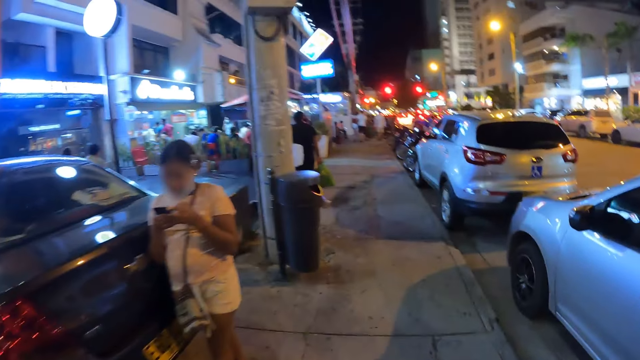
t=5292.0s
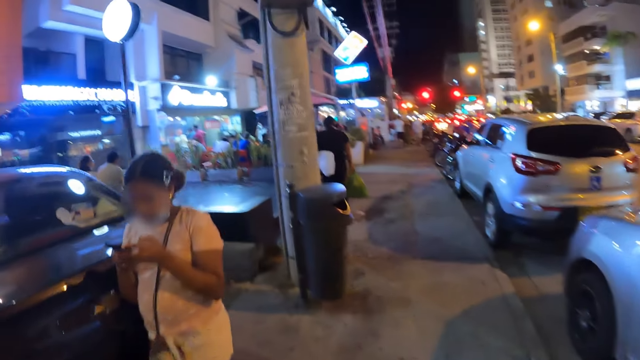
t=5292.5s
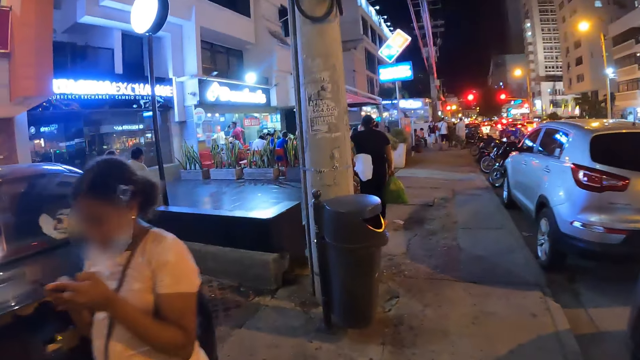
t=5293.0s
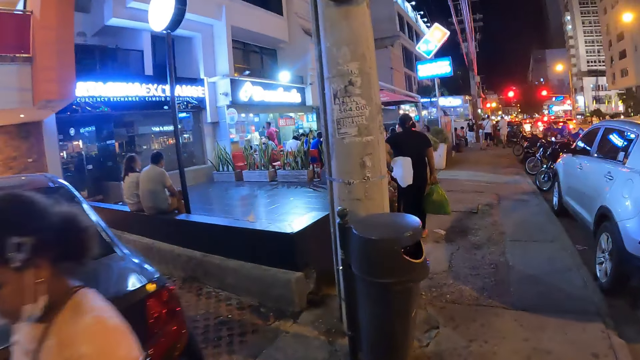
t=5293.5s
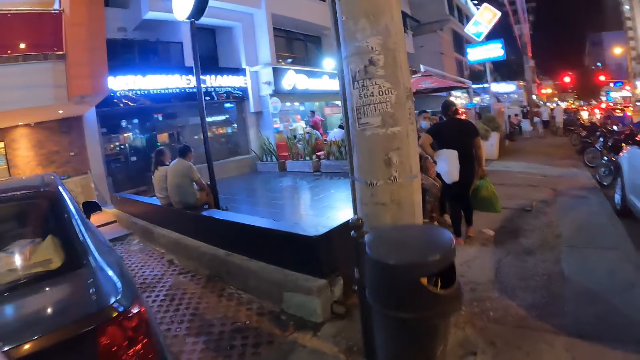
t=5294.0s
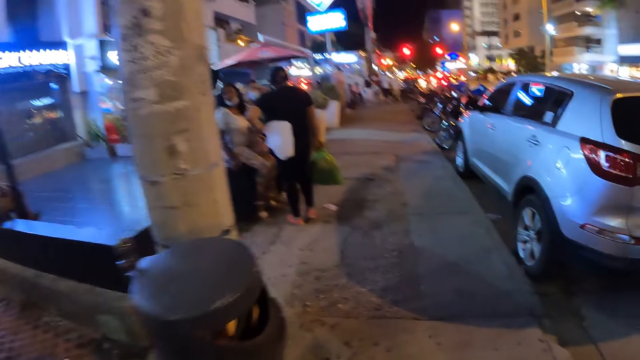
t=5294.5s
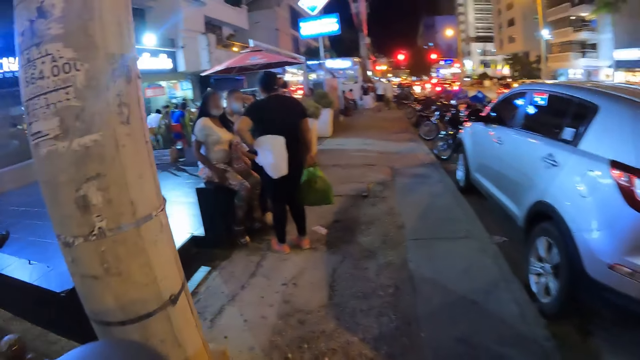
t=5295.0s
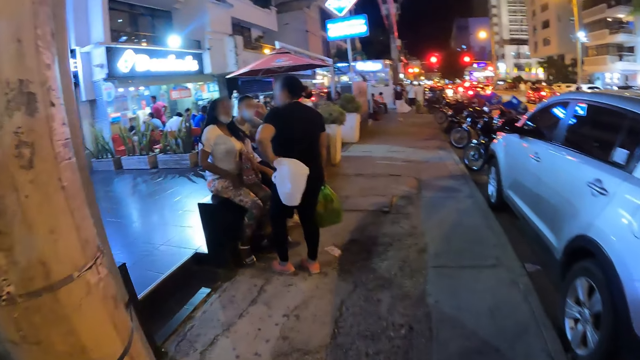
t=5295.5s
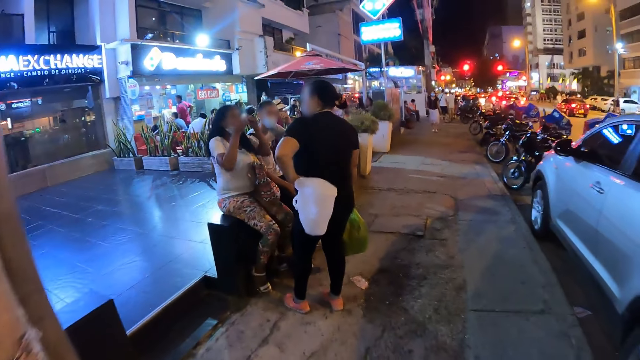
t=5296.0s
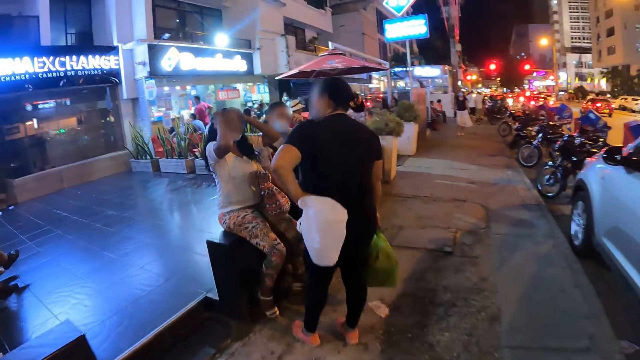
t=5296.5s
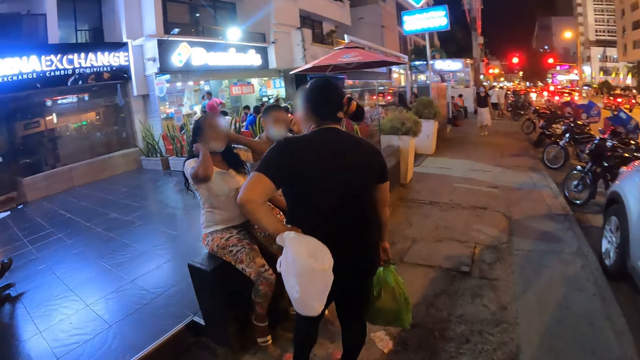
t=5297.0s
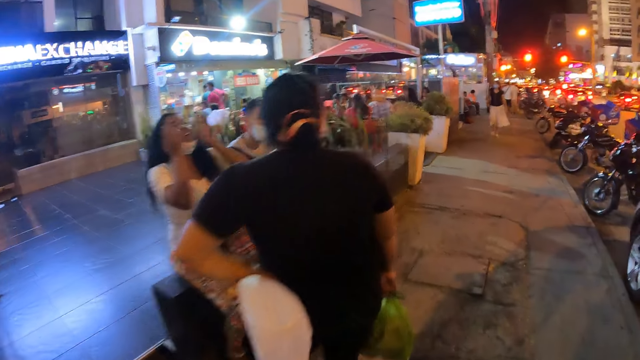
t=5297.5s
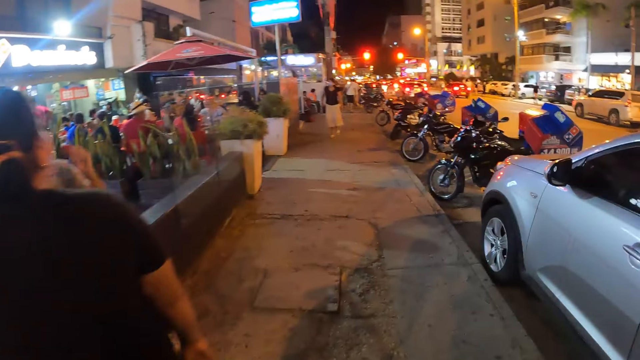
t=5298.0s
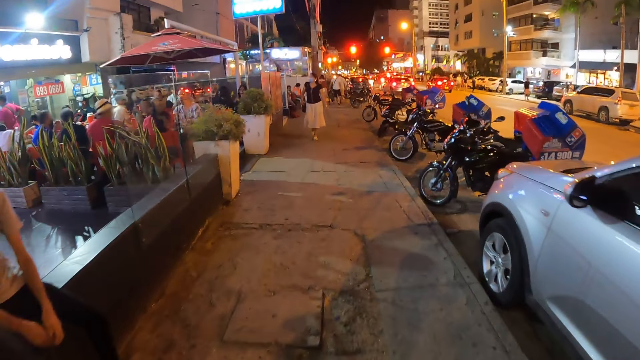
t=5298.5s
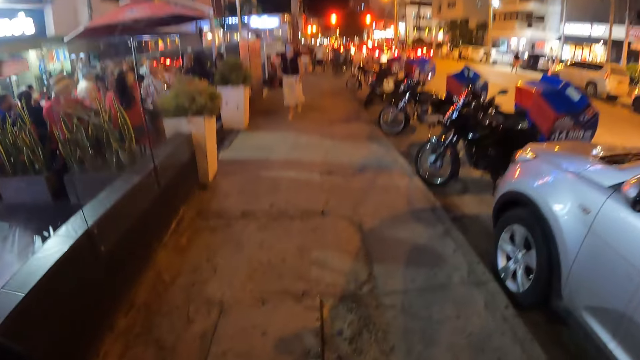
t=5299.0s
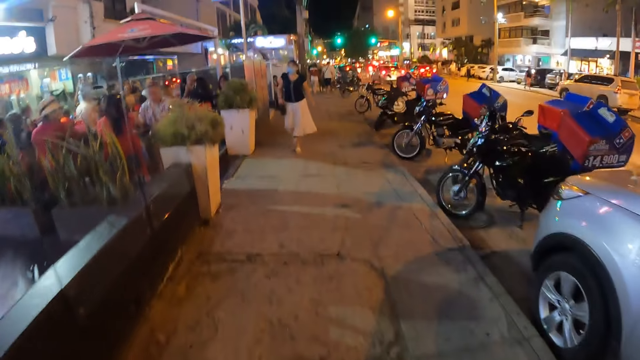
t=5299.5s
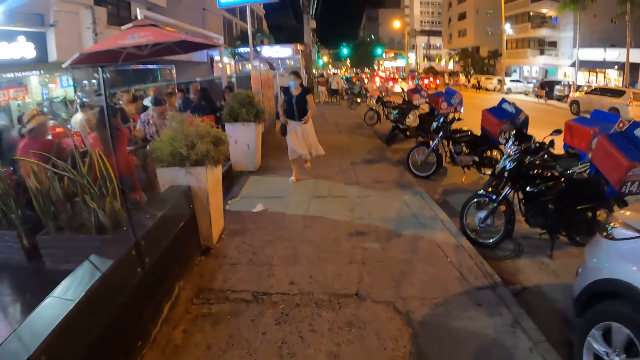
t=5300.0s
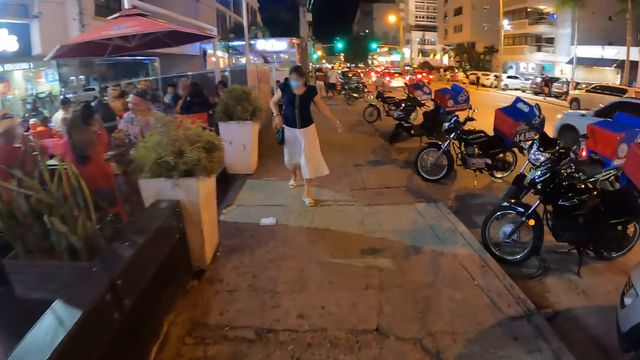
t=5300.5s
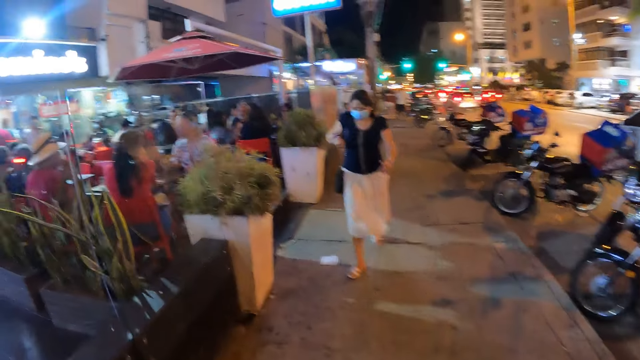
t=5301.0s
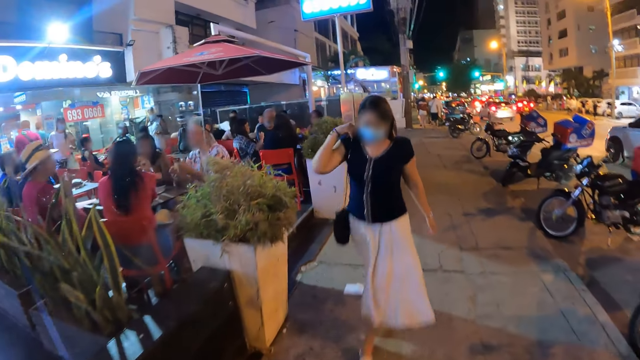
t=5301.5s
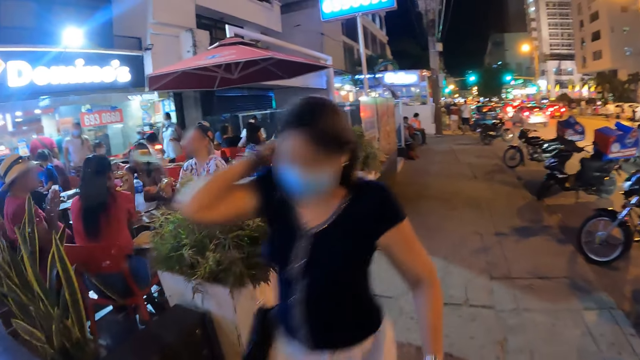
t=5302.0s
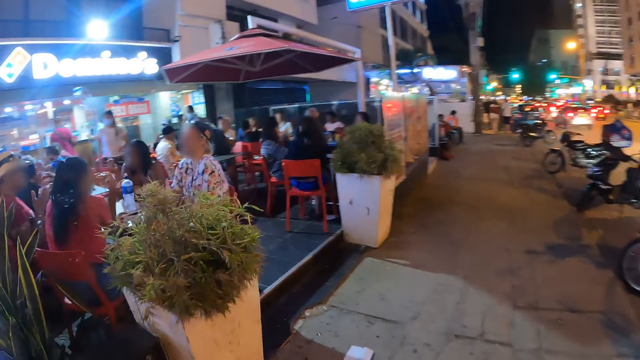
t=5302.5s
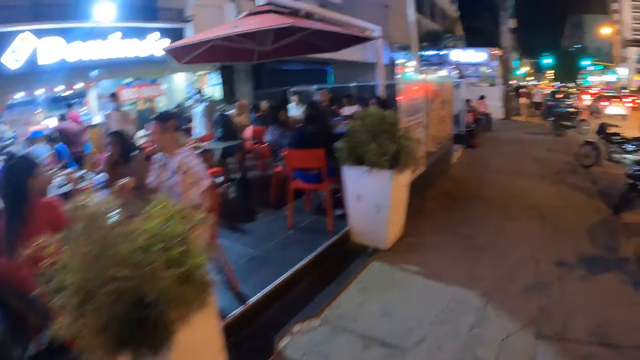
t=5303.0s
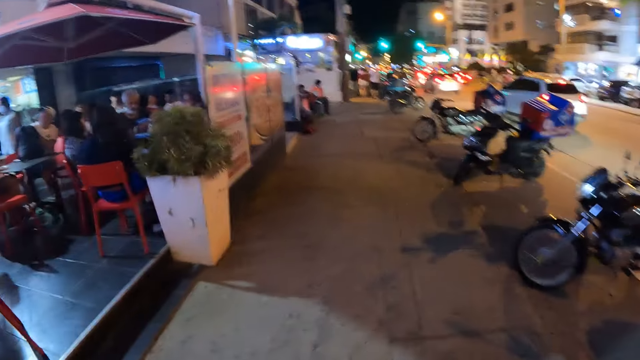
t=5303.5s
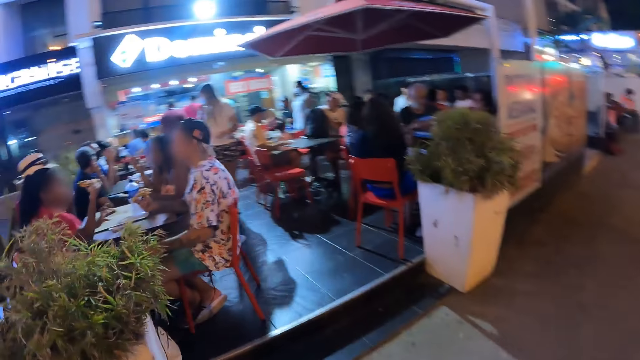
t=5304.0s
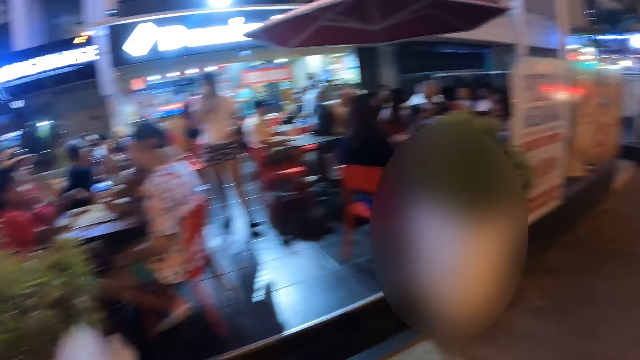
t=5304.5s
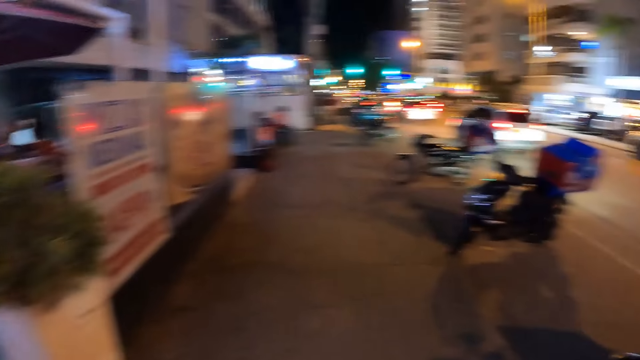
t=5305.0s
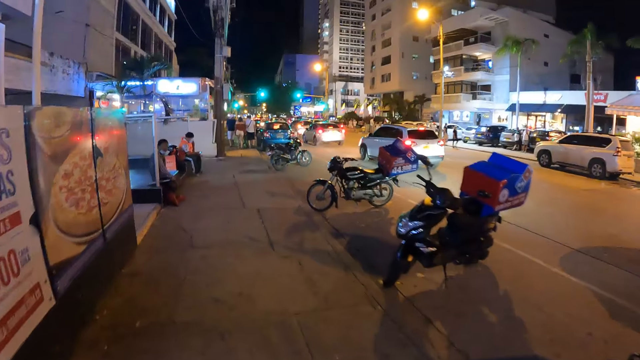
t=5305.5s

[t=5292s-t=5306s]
The camera wearer walks in front. They look sideways. They walk past a woman. They walk in front.

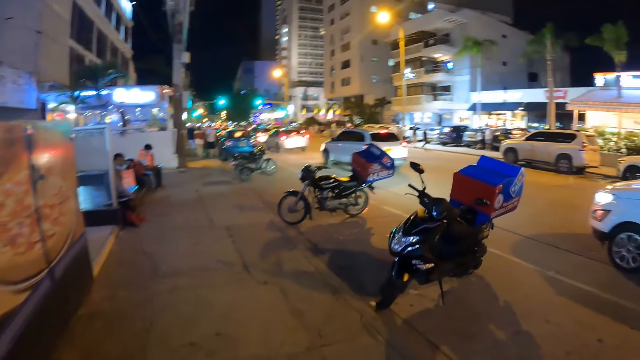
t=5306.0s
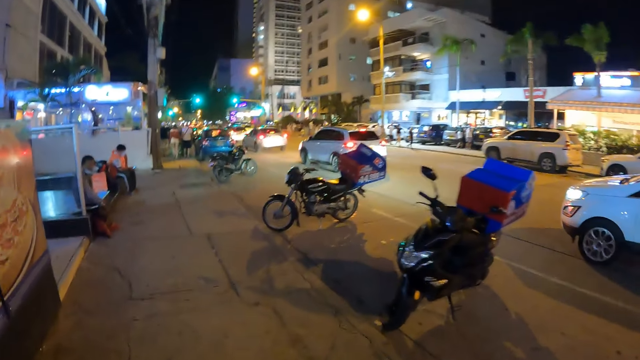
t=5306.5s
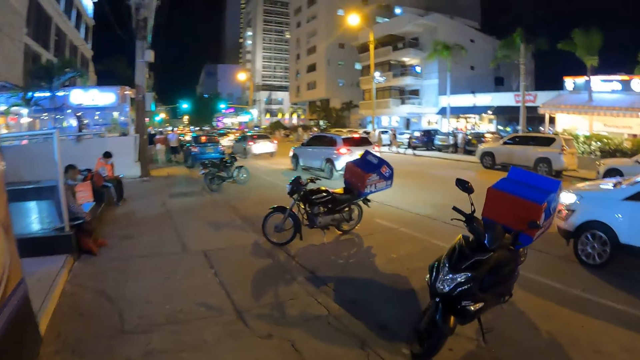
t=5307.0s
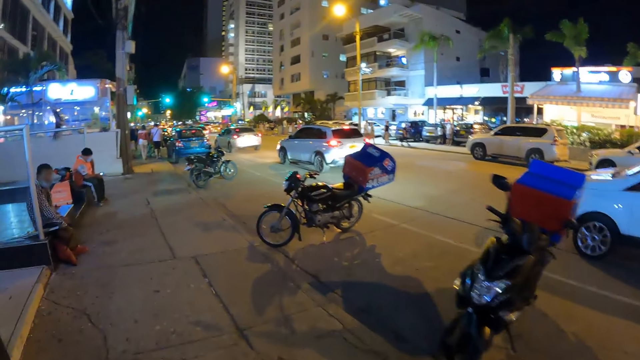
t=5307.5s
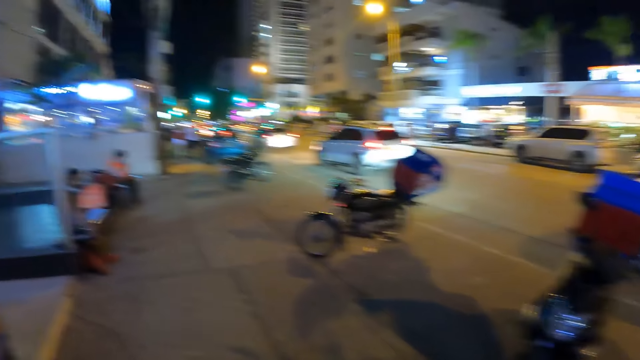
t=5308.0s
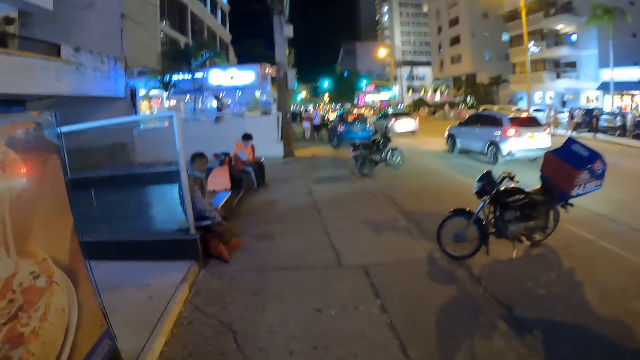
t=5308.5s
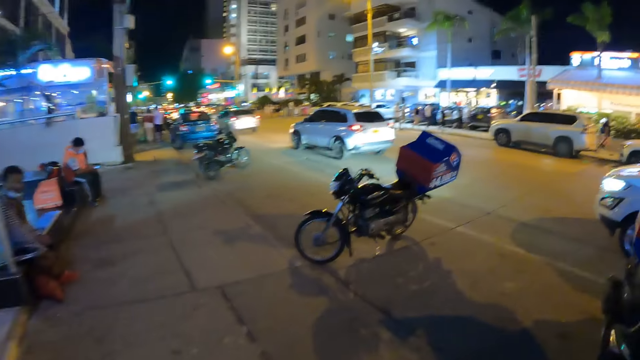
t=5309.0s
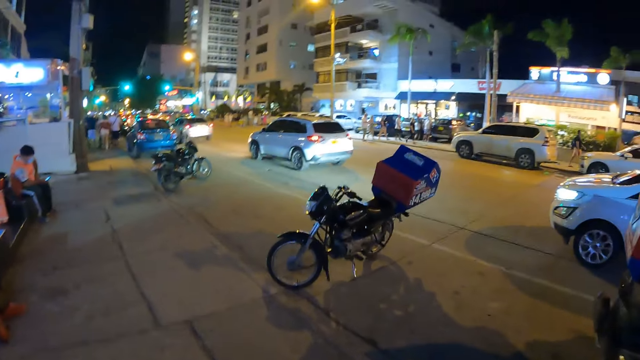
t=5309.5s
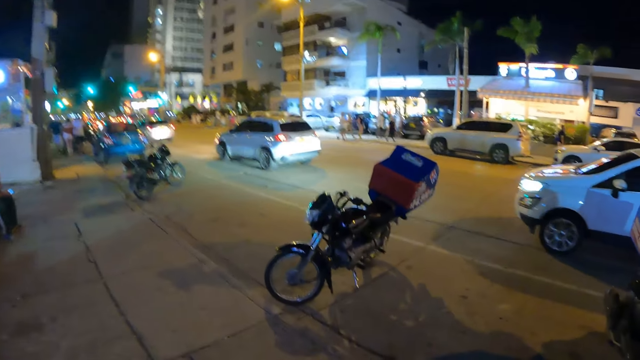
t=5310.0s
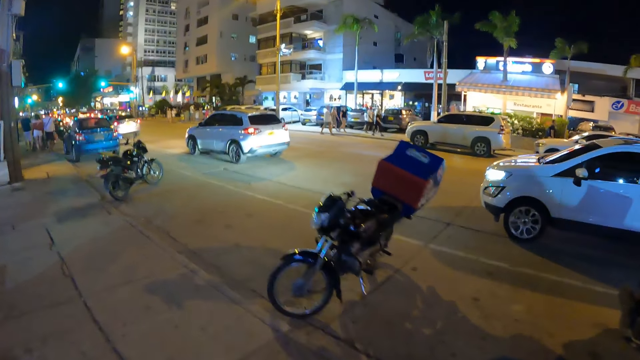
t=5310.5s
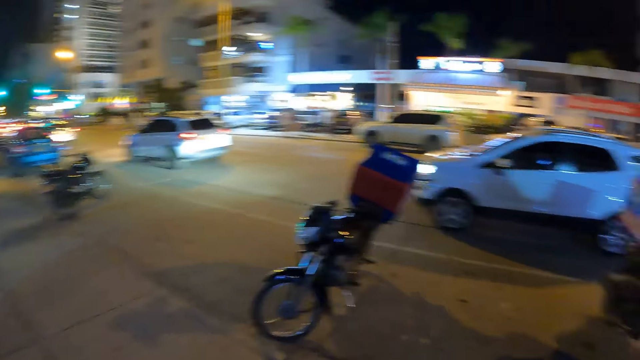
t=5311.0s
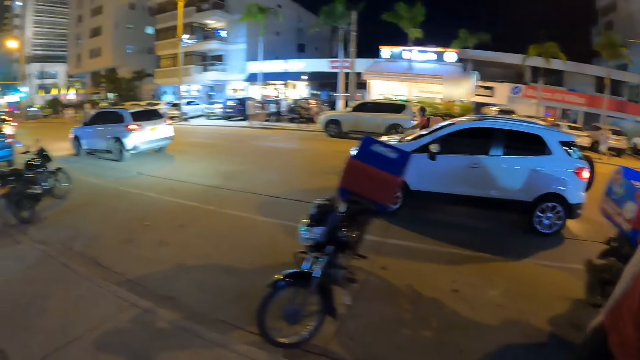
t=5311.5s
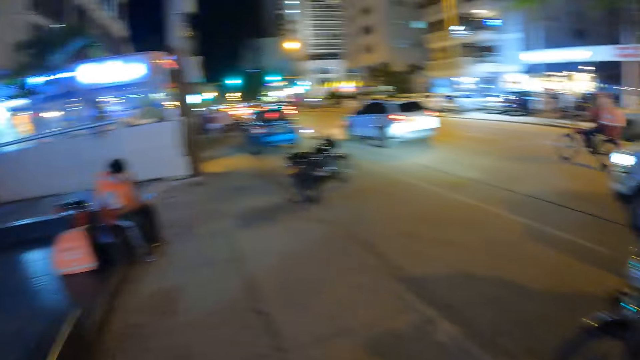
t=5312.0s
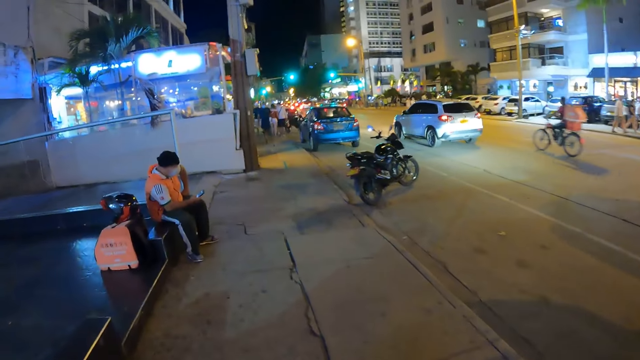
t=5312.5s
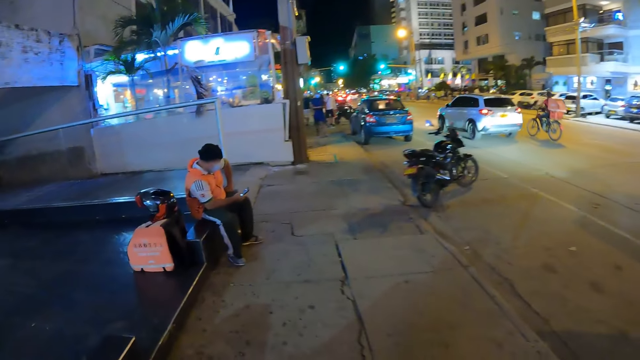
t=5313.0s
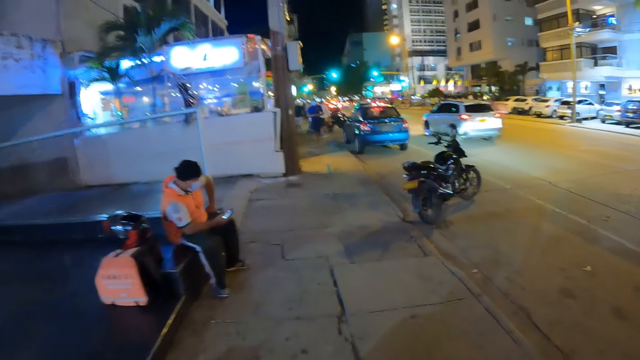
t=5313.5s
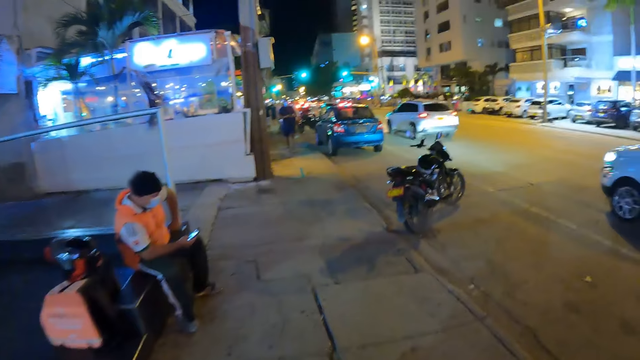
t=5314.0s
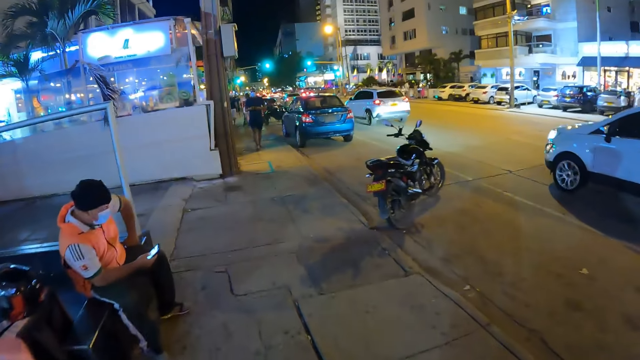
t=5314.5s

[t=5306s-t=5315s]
The camera wearer looks in front.
